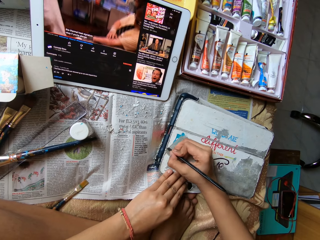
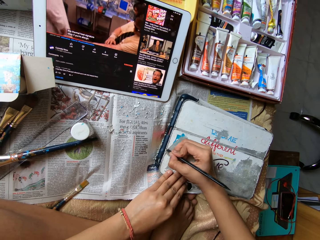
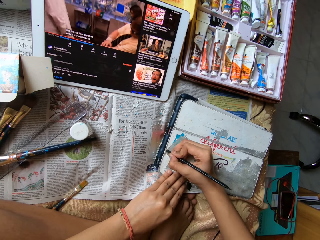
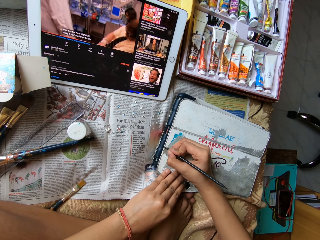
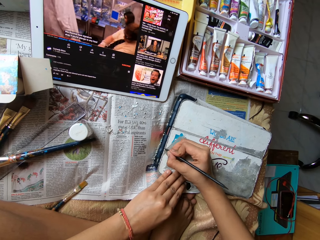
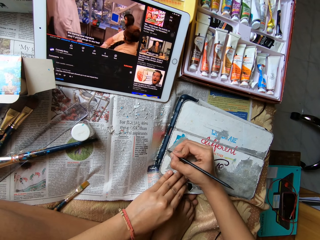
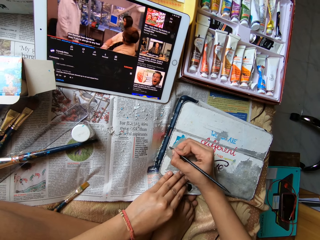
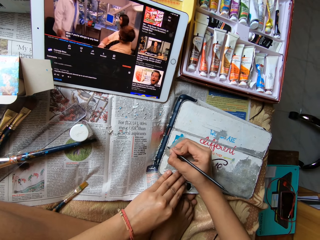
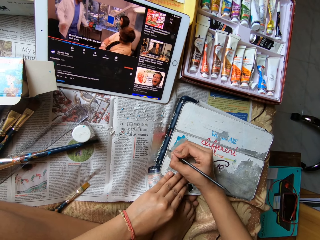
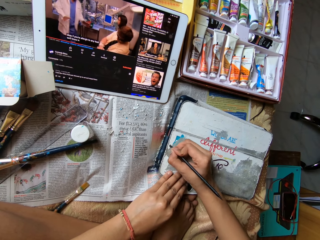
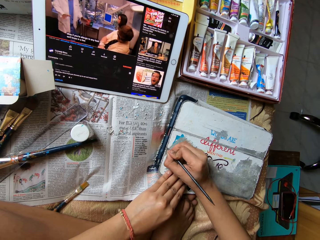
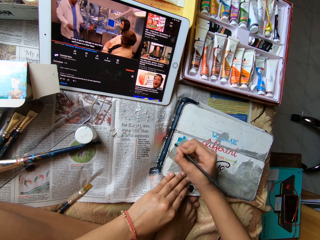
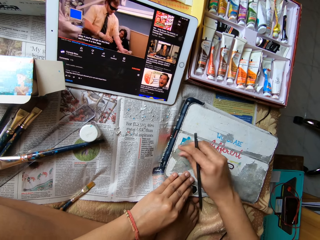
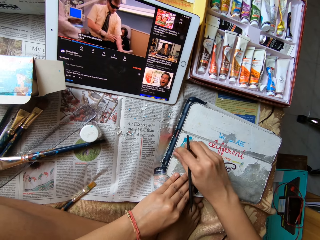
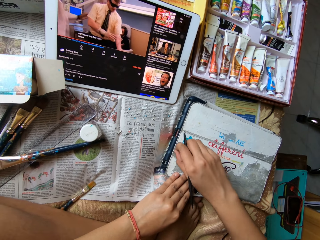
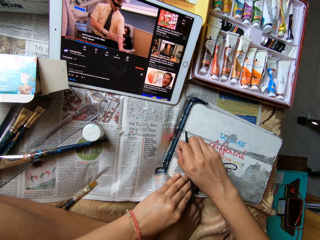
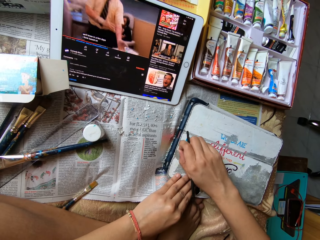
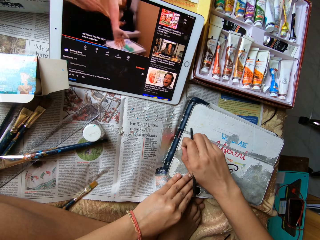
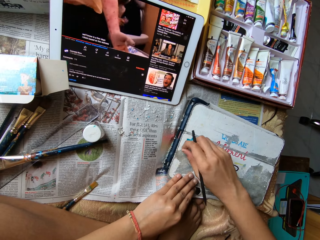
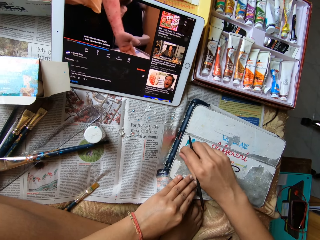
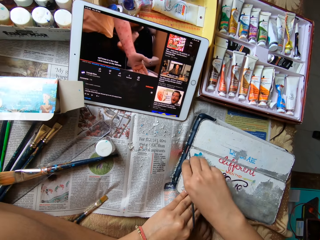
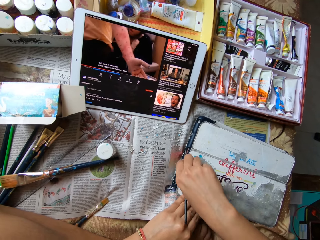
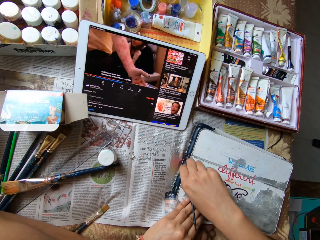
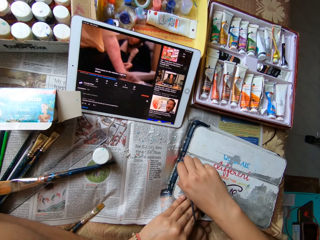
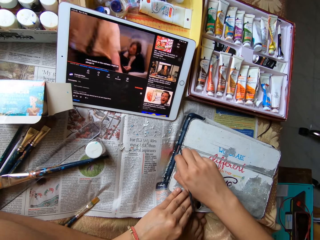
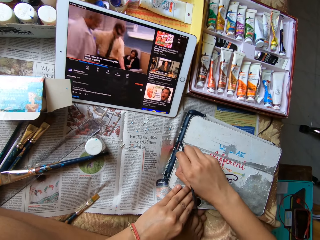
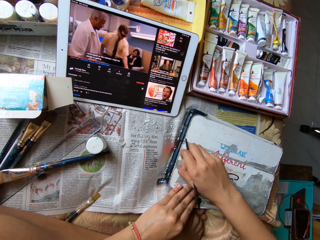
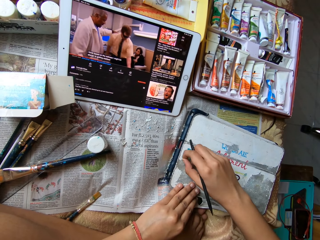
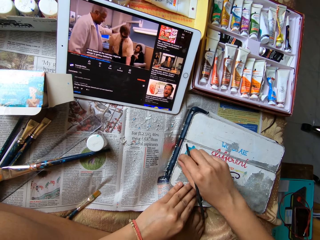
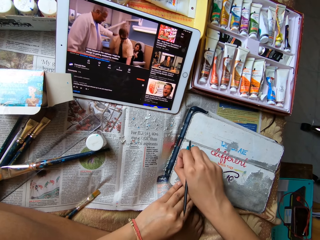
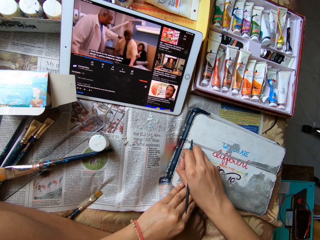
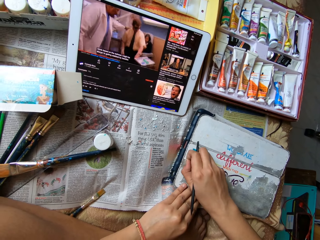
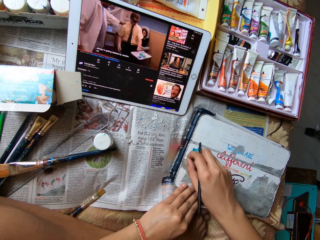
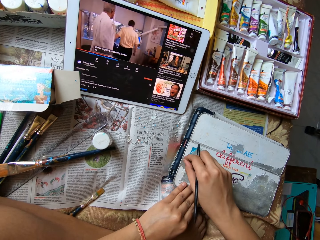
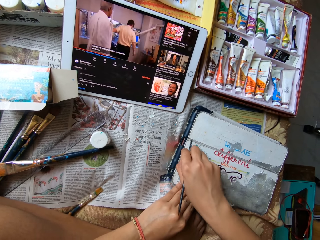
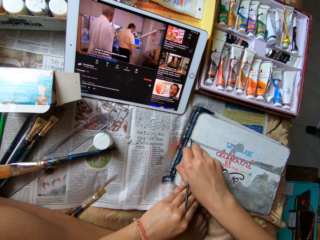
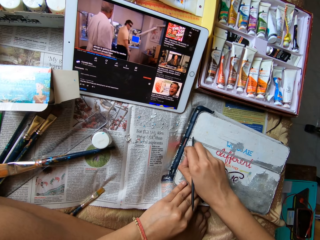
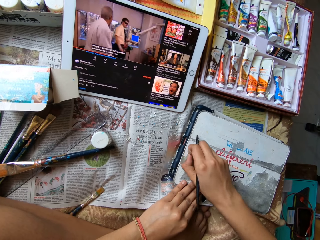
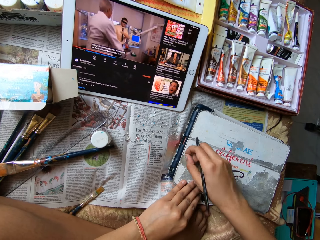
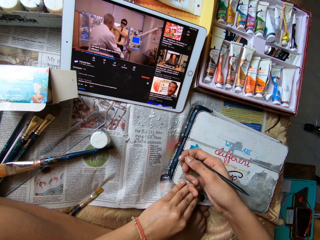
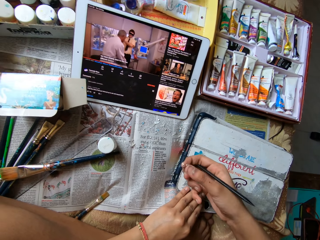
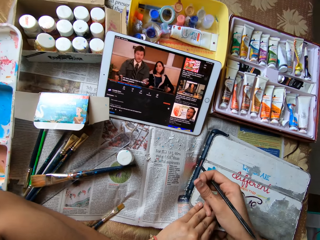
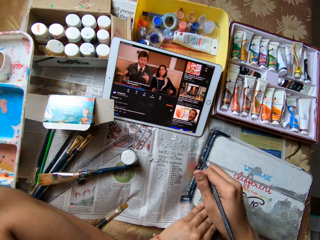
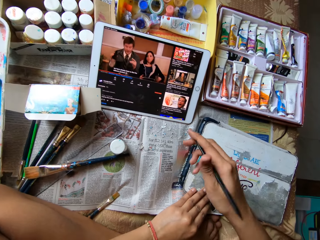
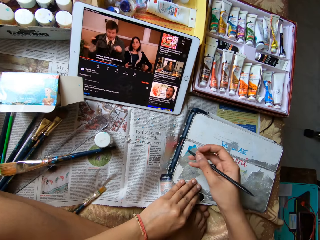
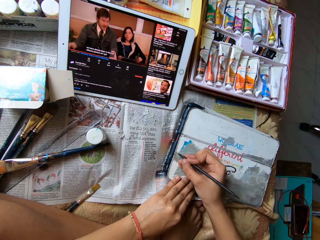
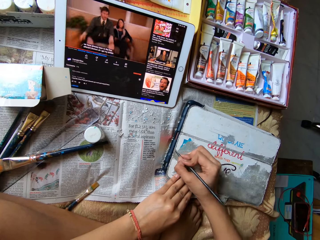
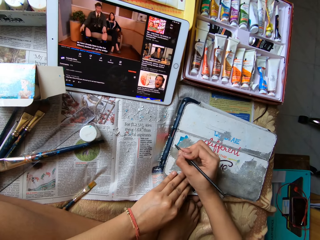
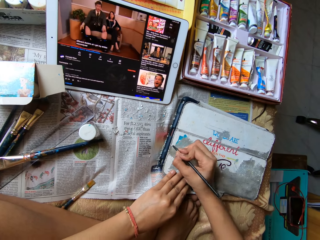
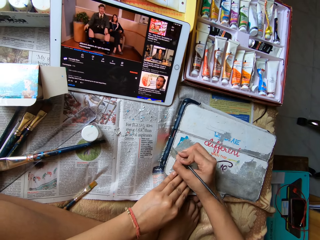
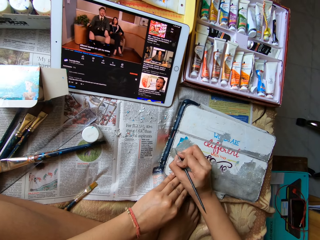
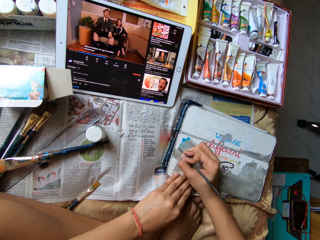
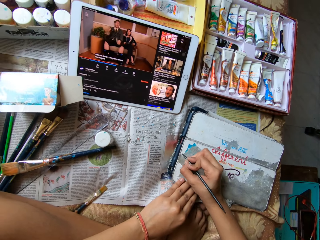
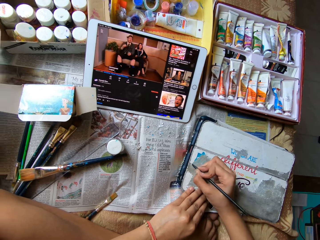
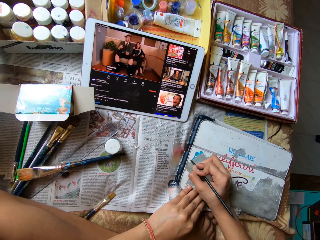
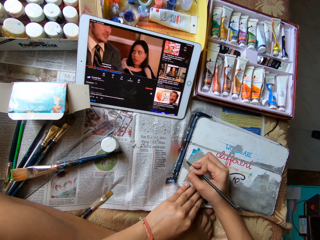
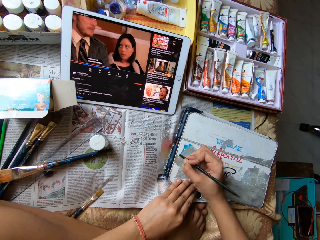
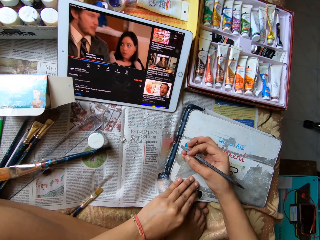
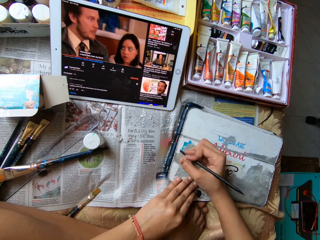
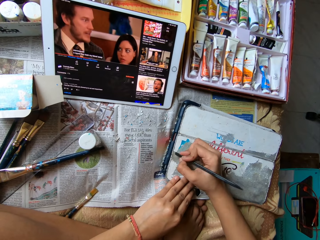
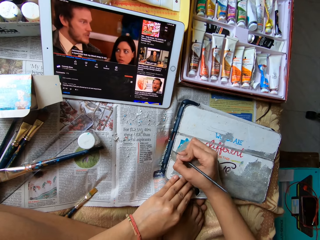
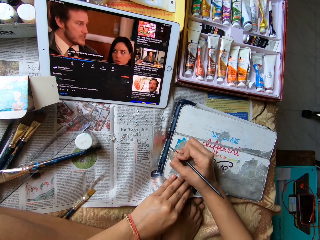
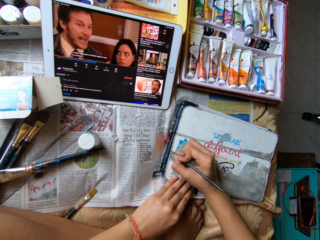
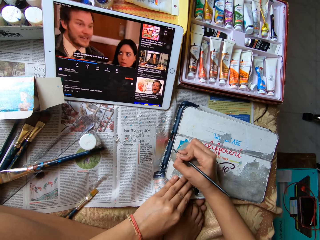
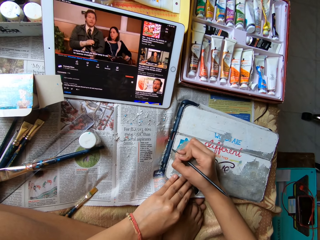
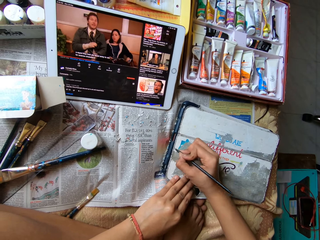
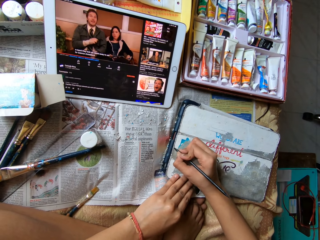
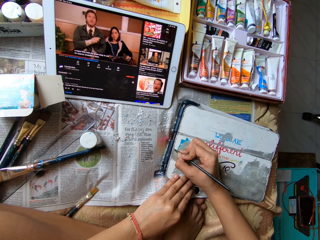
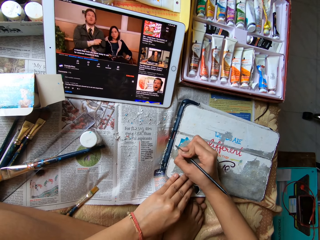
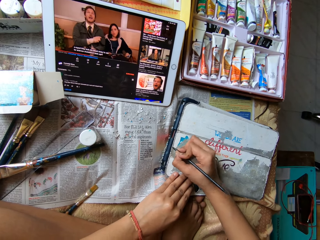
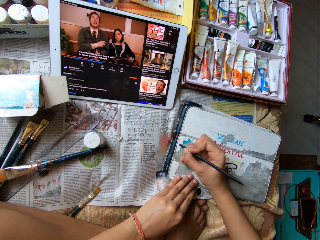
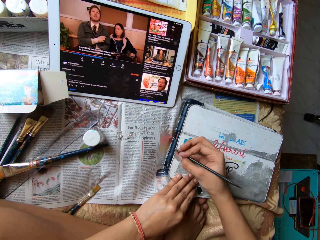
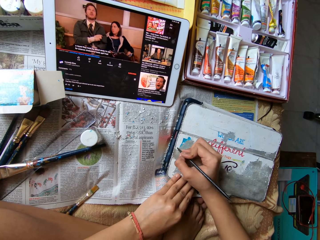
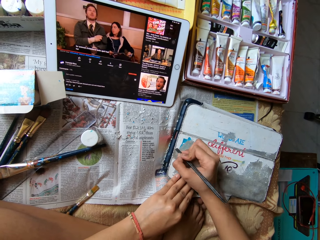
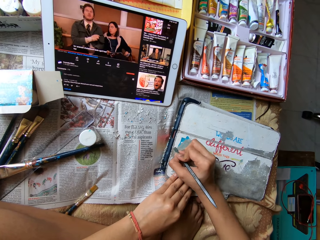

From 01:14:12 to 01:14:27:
The camera wearer scrubs the iPad cover with something. She peels paper residue off the tablet case cover with her right hand. She drops the paper residue on the newspaper sheet with her right hand. She scrapes paper residue off the tablet case cover with the modelling tool in her right hand.

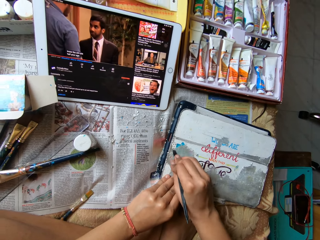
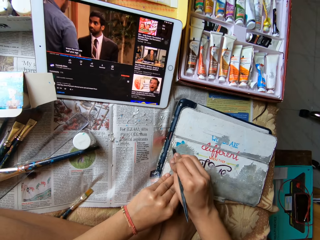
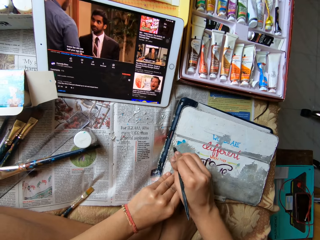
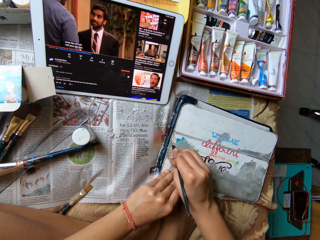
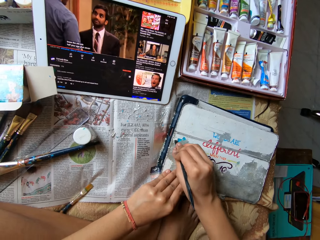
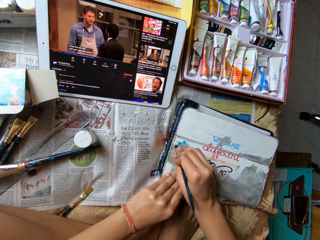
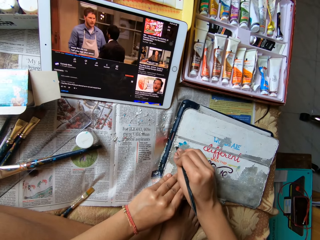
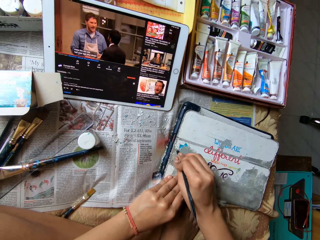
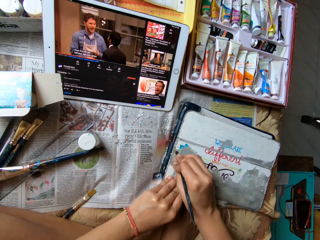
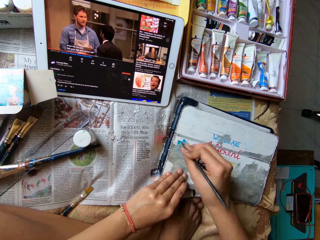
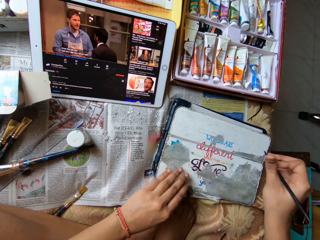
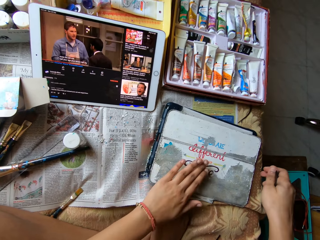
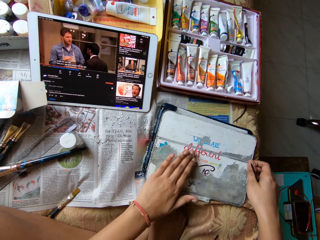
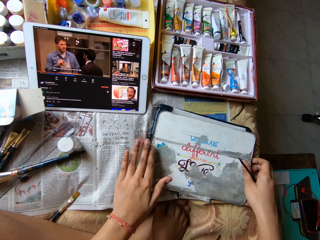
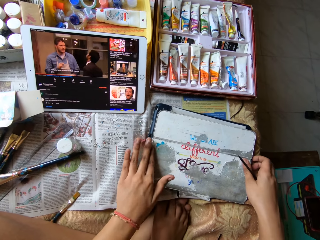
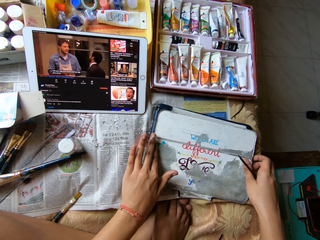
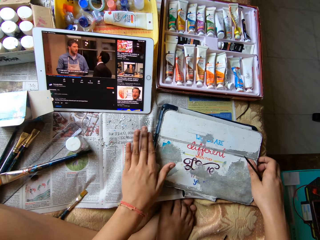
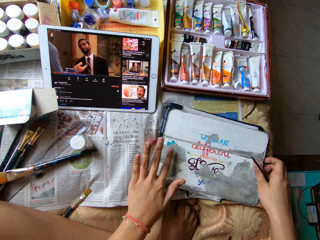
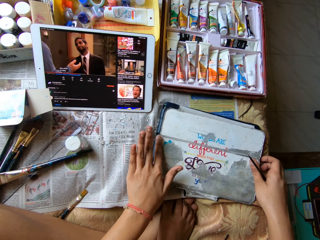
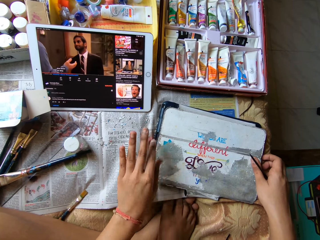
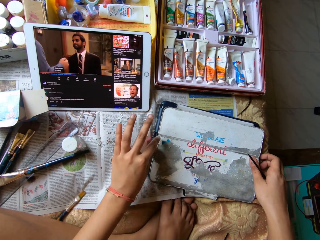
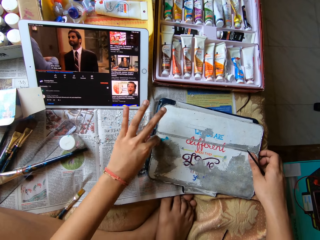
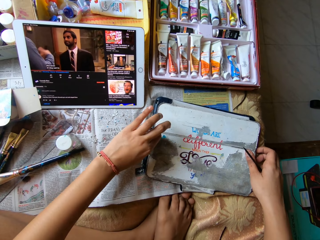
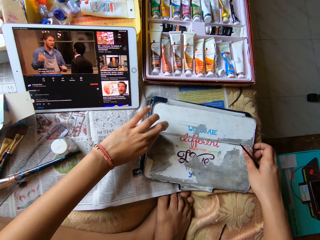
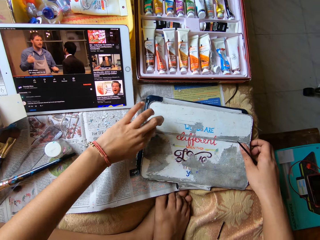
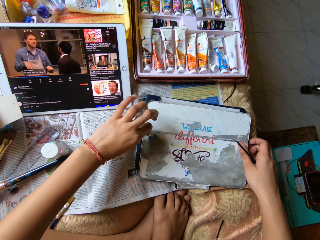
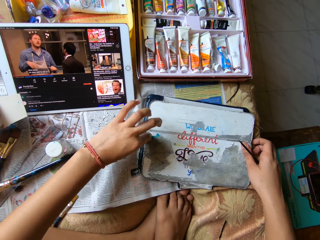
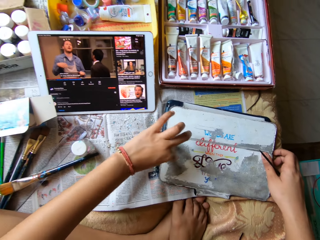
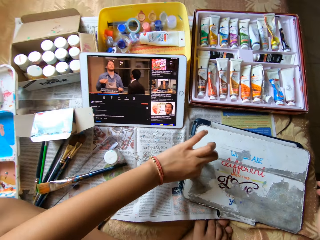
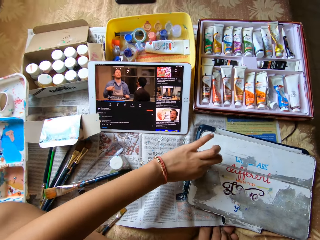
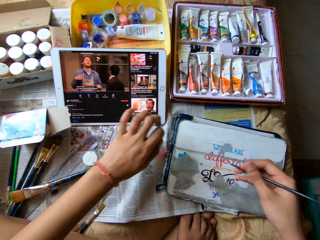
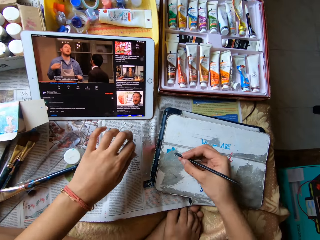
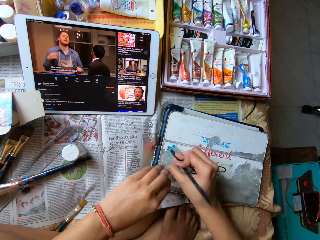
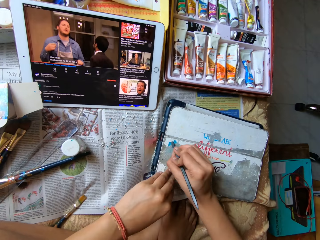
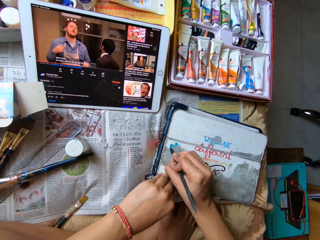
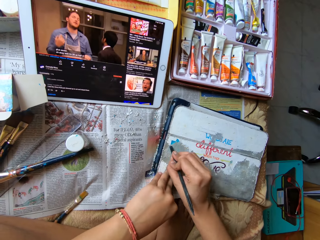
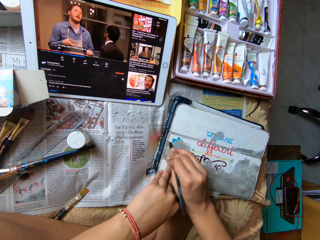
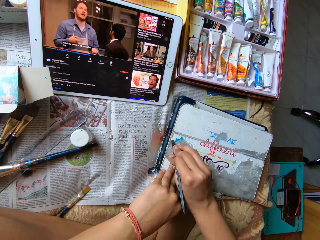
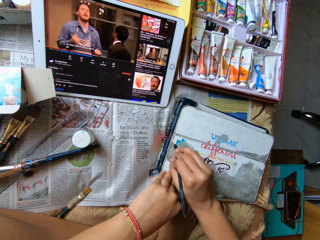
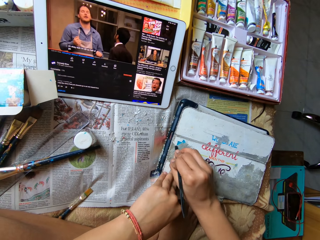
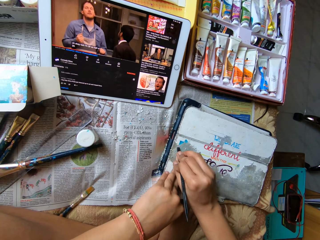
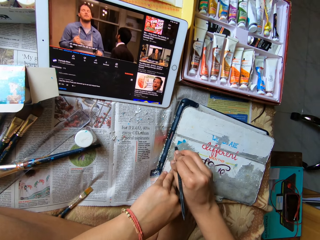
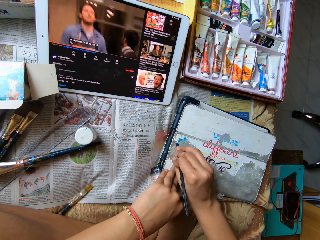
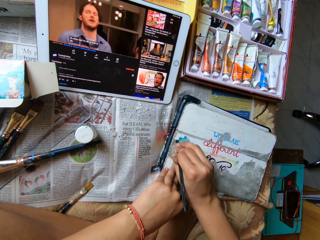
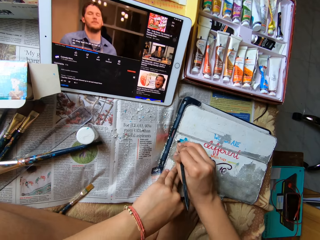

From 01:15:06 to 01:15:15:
The camera wearer wipes off paper residue from the tablet case cover with her left hand. She peels paper residue off the tablet case cover with her left hand. She places her left hand on the tablet case cover. She scrapes paper residue off the tablet case cover with the modelling tool in her right hand.
